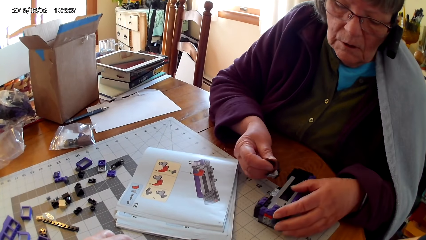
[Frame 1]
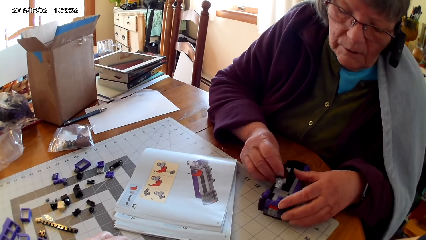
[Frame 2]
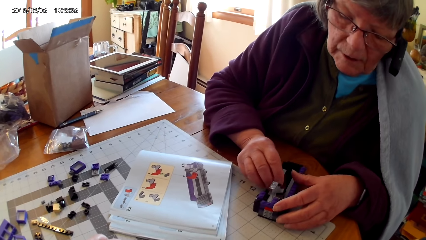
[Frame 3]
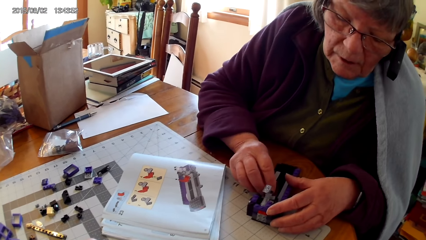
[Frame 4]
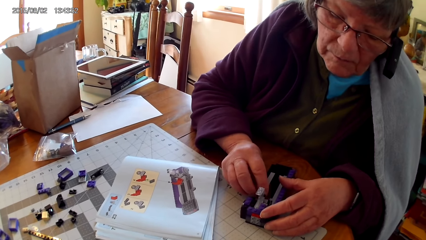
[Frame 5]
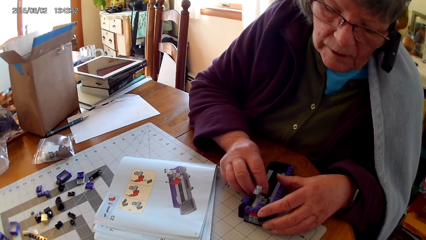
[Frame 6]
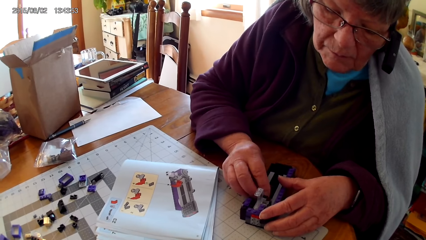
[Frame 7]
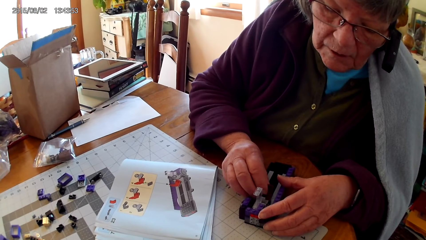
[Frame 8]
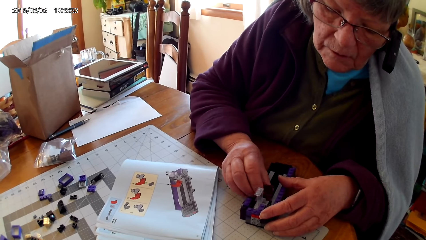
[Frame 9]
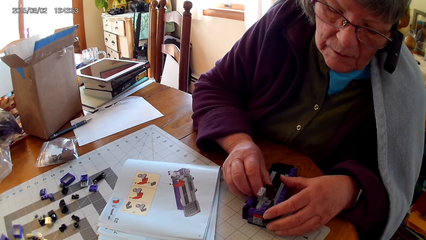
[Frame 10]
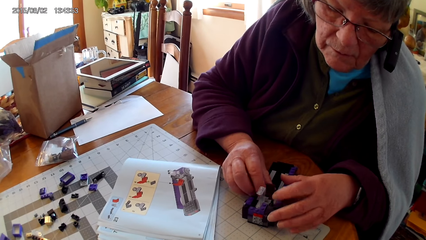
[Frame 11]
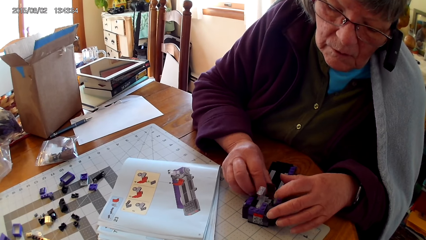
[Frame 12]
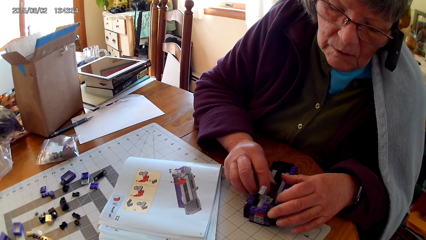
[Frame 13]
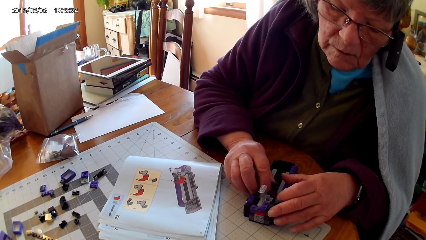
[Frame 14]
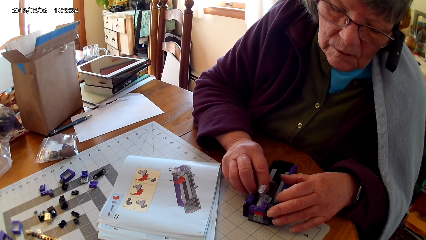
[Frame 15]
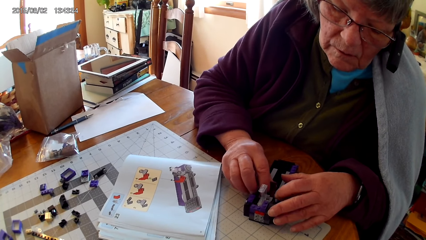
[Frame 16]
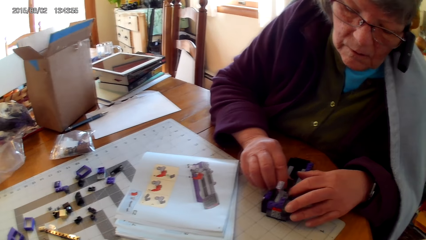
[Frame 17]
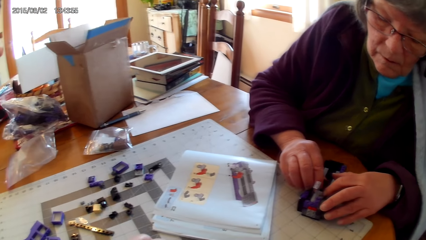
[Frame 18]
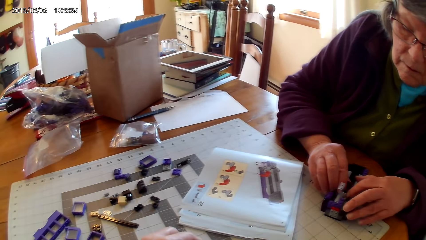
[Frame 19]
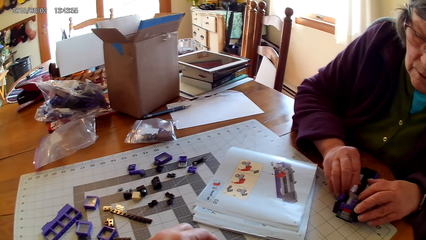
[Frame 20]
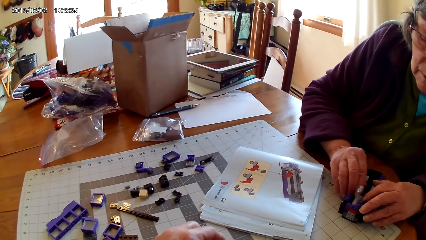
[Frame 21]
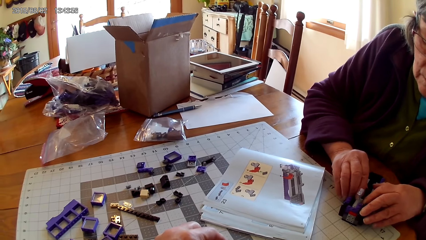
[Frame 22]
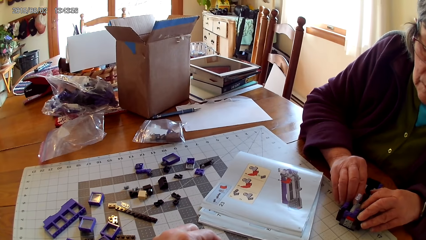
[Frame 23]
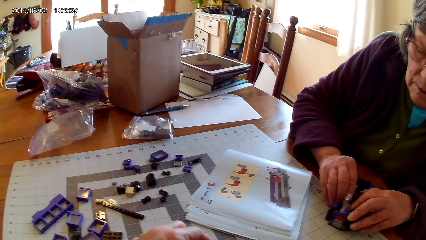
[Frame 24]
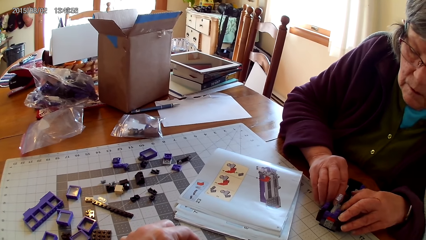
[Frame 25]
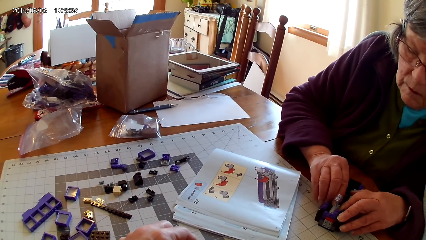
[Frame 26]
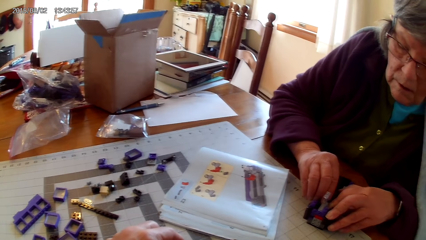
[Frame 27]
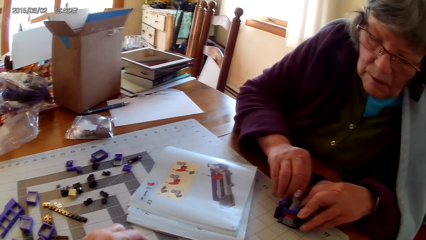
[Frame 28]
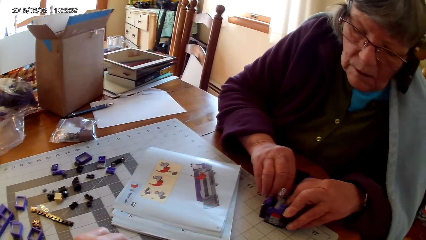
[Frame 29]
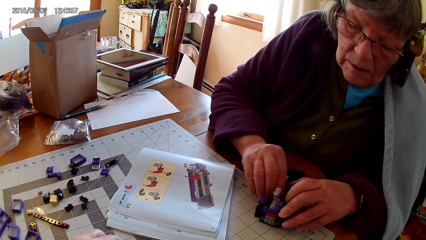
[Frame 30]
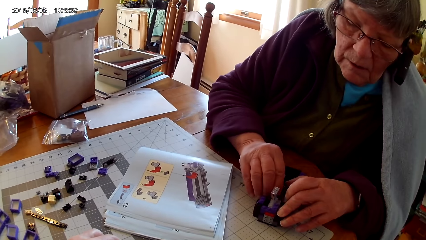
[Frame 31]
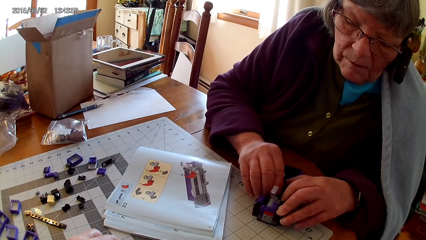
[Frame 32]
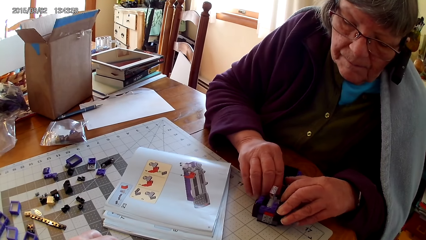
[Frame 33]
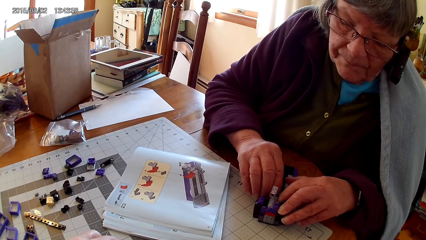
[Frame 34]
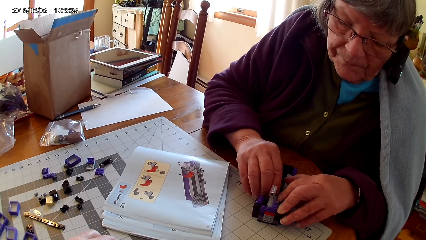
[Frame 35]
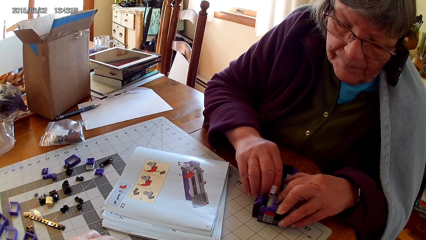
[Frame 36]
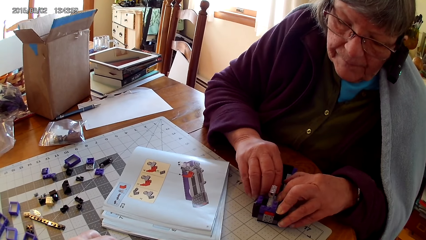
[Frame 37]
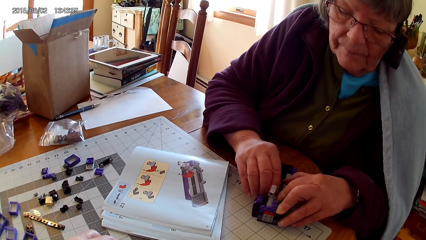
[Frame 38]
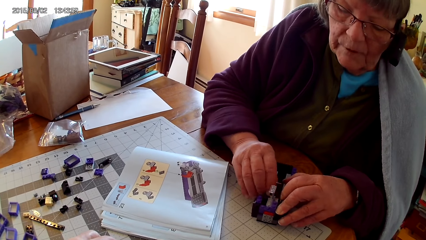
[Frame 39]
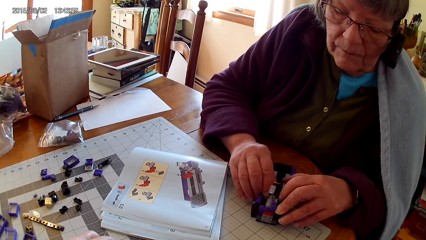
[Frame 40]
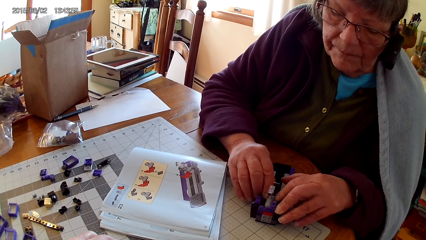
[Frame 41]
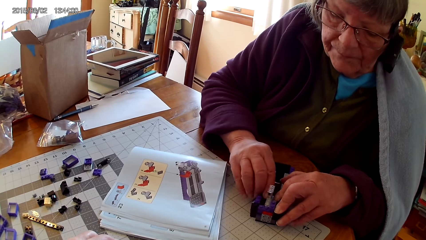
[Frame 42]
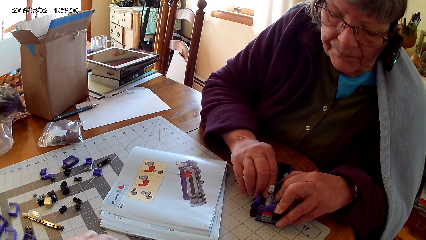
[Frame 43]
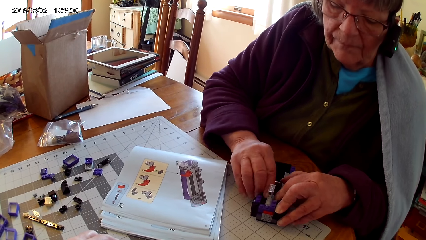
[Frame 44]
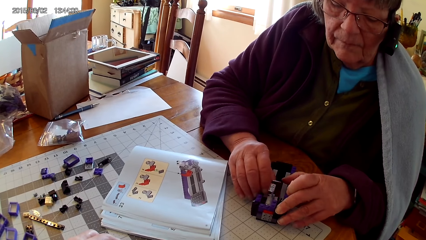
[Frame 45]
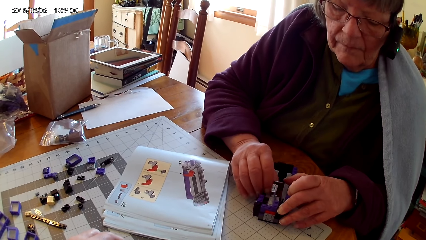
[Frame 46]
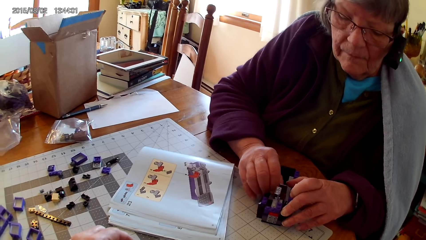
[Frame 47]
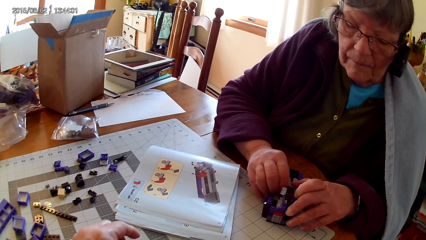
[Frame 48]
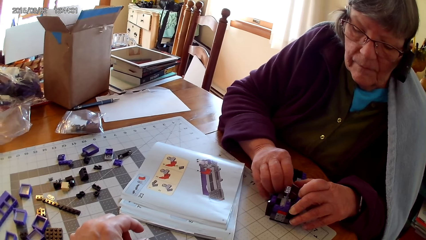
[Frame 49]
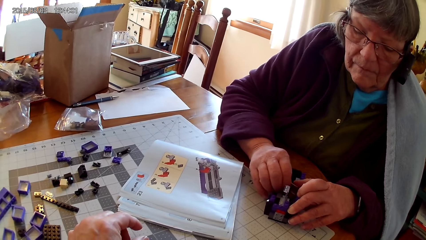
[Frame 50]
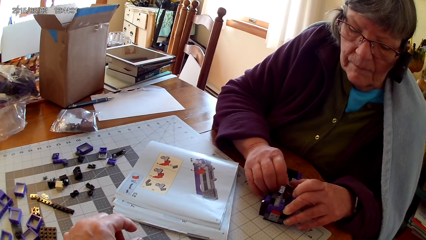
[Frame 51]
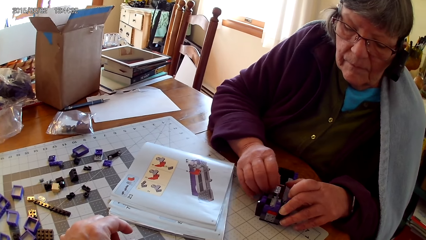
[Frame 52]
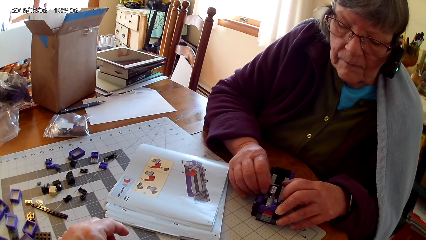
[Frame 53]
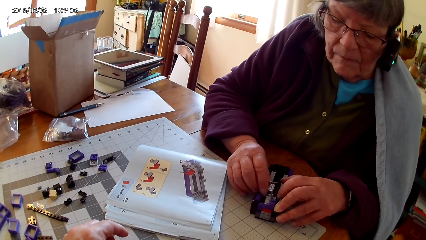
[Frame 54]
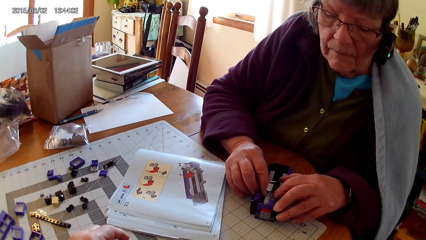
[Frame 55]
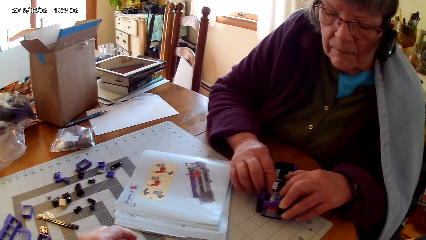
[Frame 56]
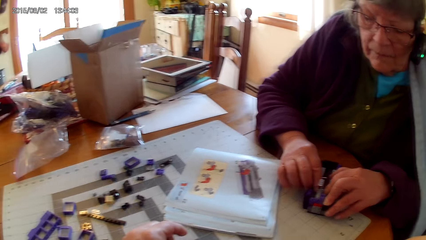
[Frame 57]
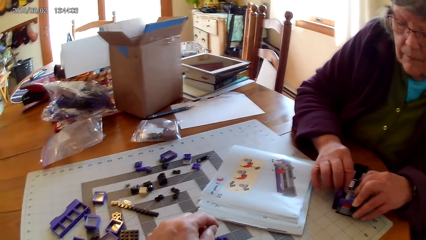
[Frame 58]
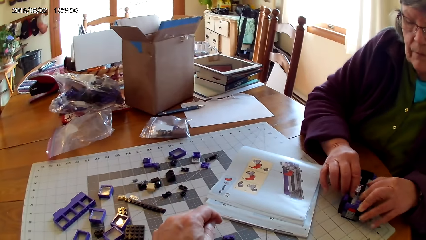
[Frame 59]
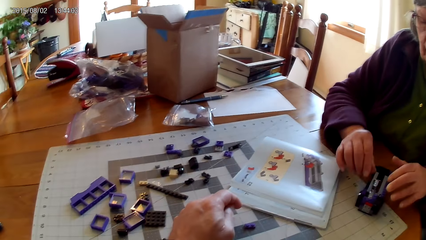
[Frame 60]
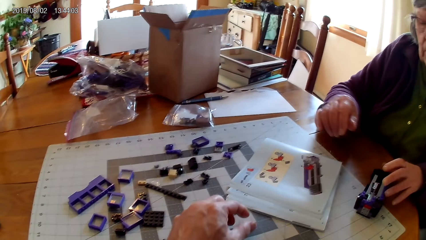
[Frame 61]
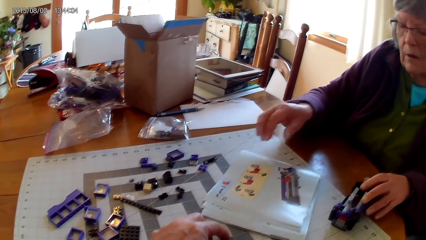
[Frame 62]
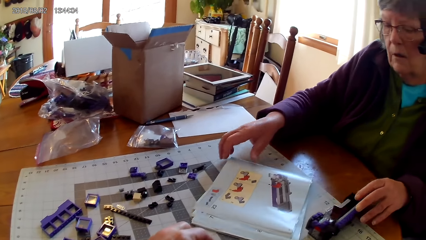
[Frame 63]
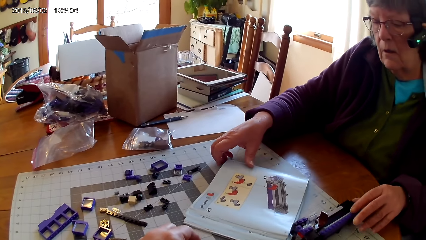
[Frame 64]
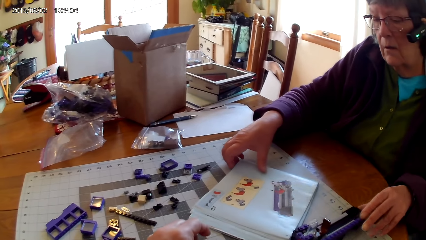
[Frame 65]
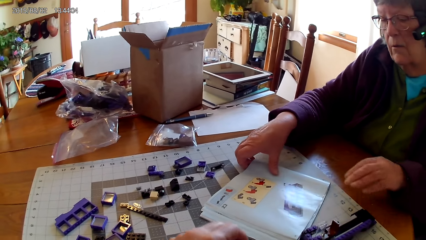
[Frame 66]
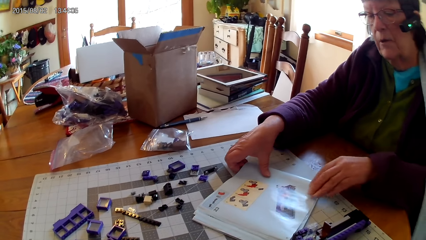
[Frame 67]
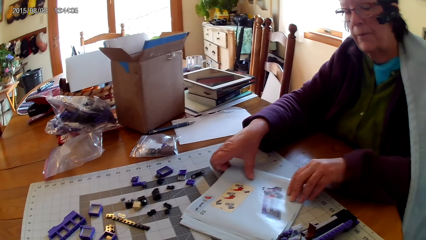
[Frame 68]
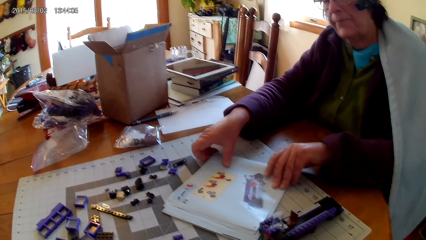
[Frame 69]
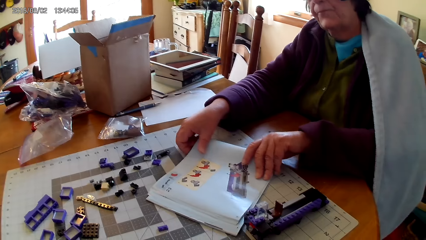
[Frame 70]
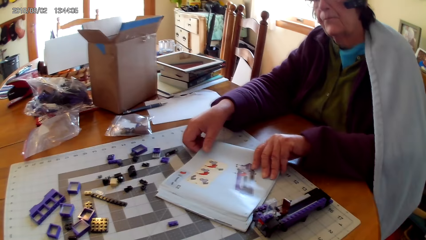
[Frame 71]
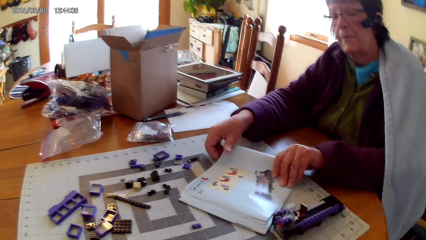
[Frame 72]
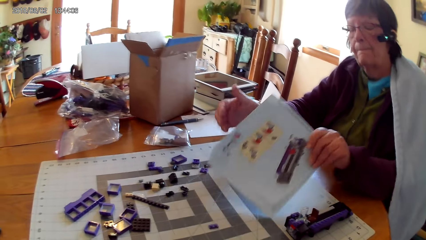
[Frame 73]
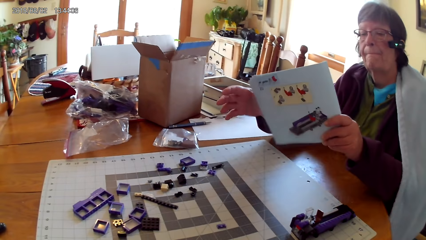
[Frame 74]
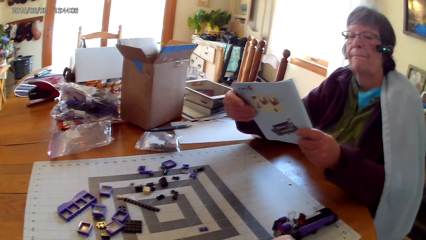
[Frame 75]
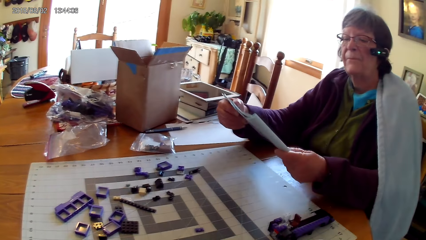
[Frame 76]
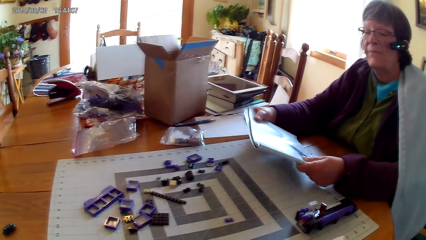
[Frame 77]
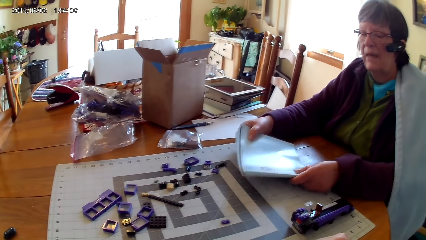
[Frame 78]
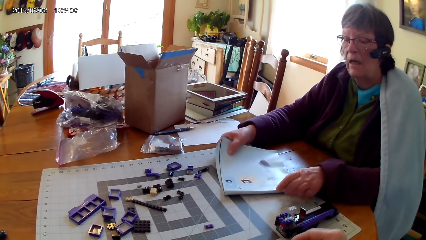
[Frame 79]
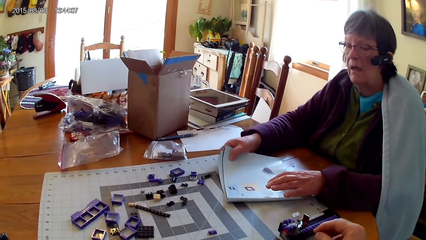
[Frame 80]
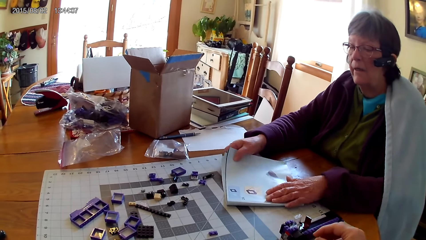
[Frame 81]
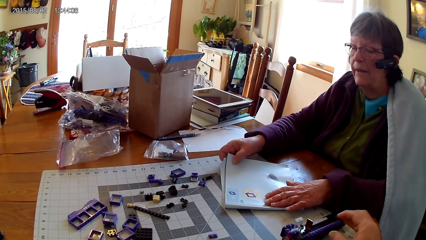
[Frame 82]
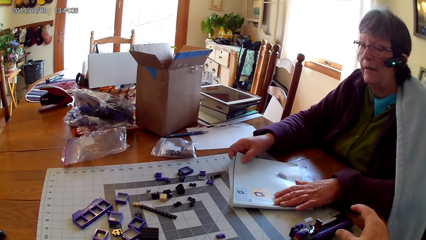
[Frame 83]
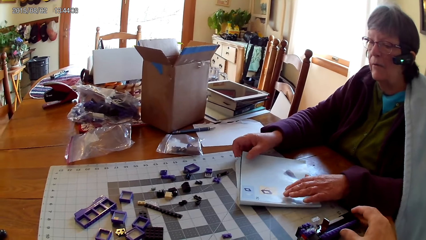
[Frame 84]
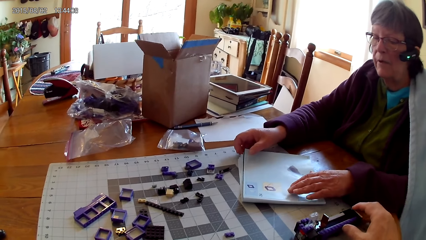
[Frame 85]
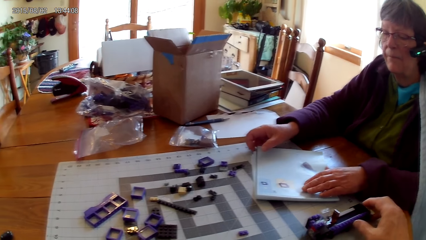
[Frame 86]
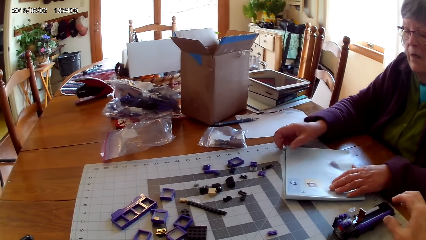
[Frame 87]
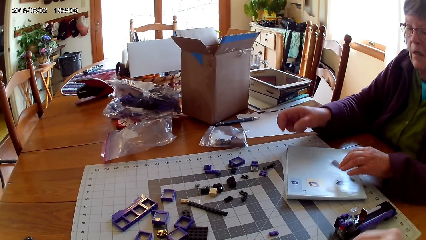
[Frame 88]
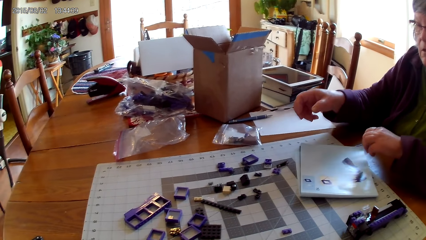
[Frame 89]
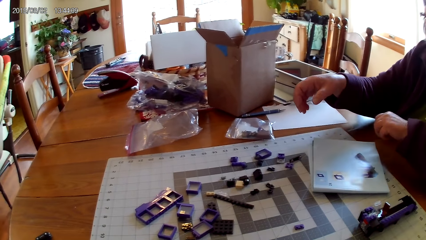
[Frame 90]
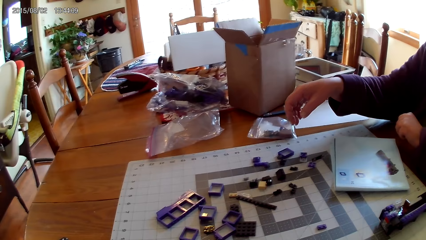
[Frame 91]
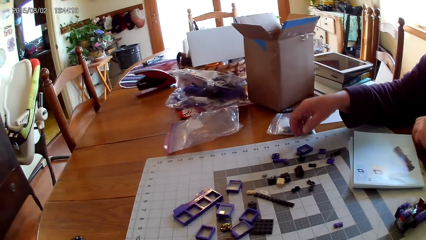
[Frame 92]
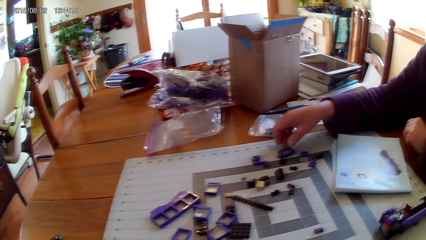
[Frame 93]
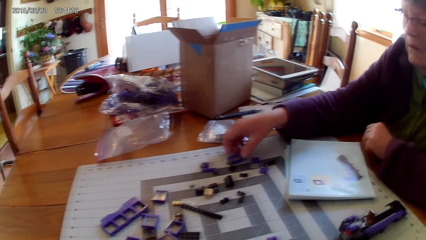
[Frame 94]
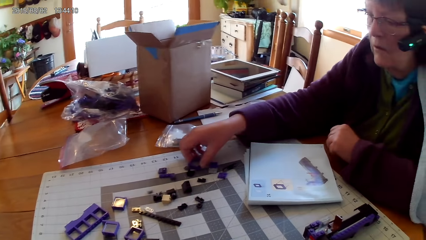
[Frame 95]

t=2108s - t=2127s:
A lady picks up the lego book. The lady lifts the lego book. The lady looks at drawings on the book. The camera wearer moves the interlocking toy on the toy. The lady places the lego book on the table.
